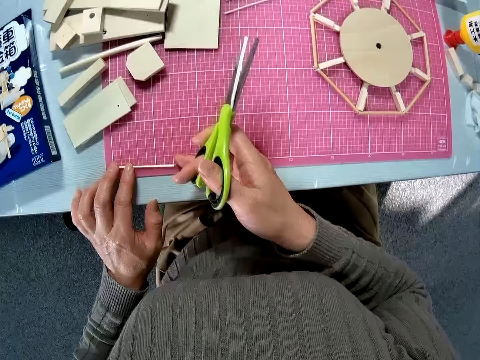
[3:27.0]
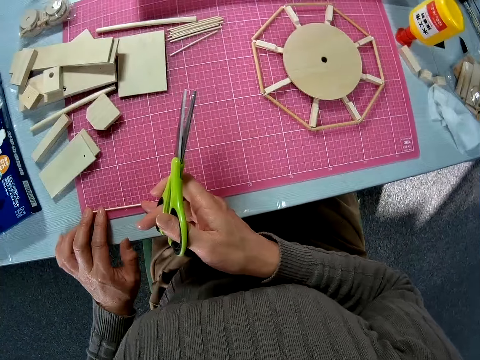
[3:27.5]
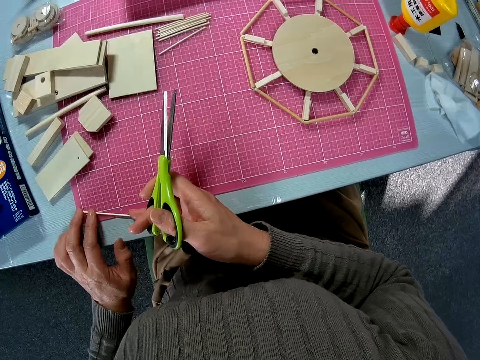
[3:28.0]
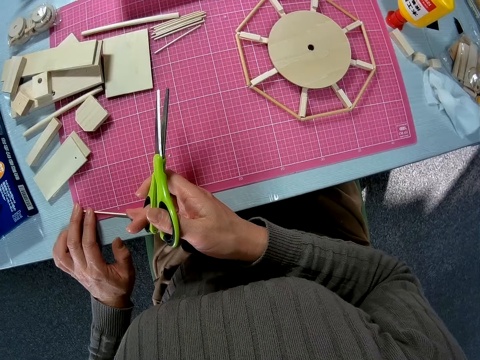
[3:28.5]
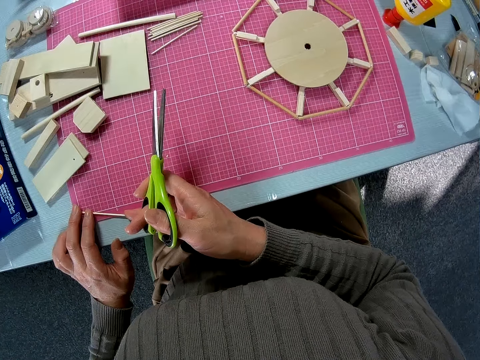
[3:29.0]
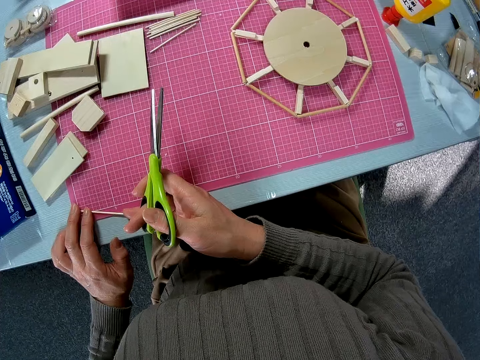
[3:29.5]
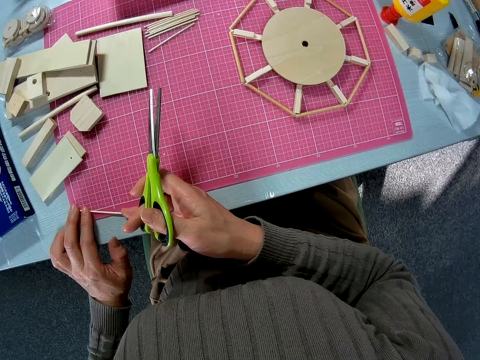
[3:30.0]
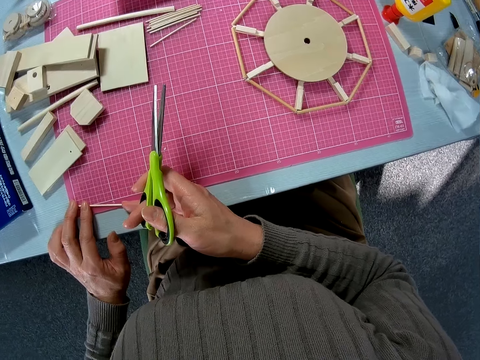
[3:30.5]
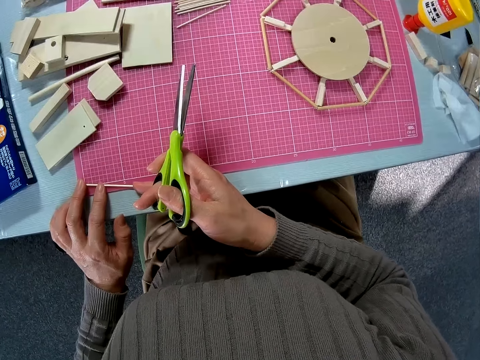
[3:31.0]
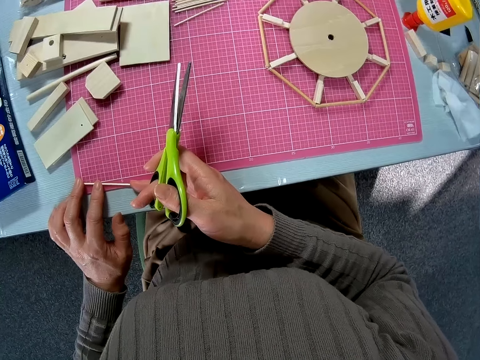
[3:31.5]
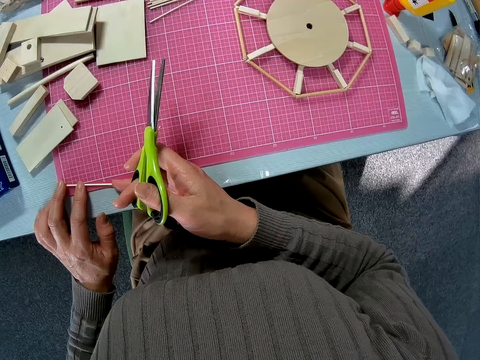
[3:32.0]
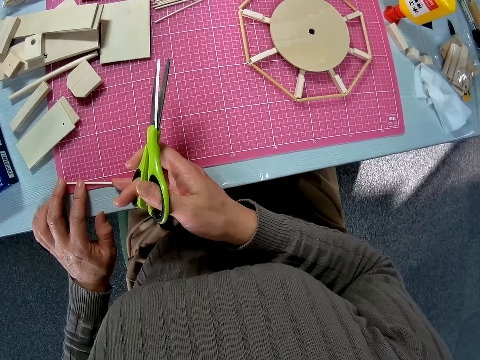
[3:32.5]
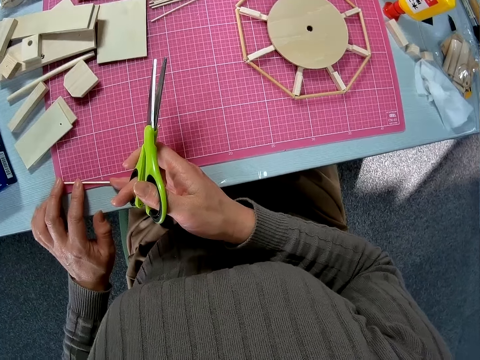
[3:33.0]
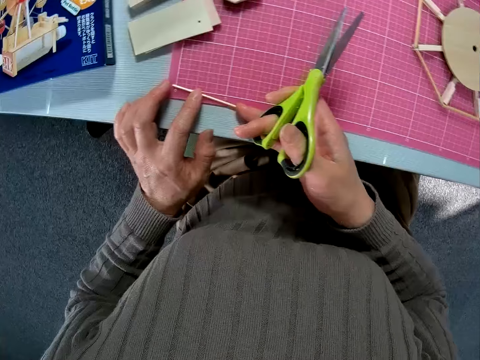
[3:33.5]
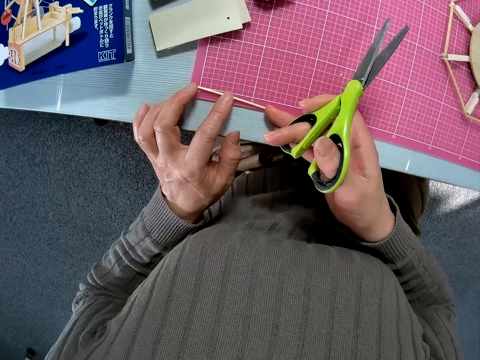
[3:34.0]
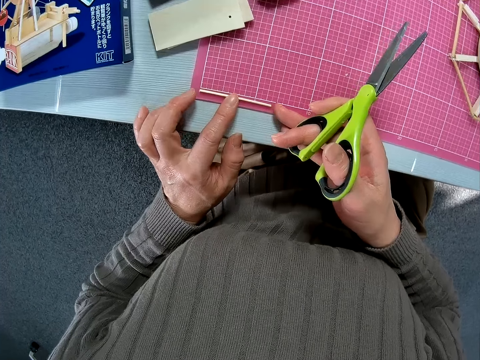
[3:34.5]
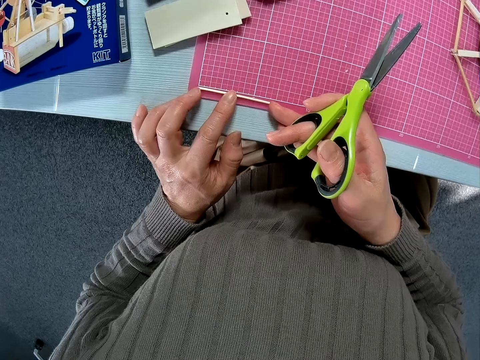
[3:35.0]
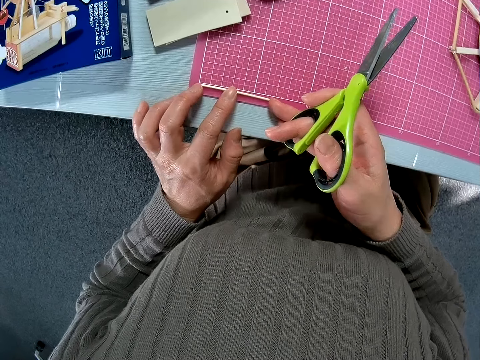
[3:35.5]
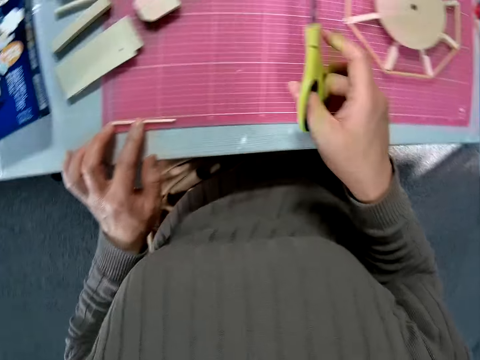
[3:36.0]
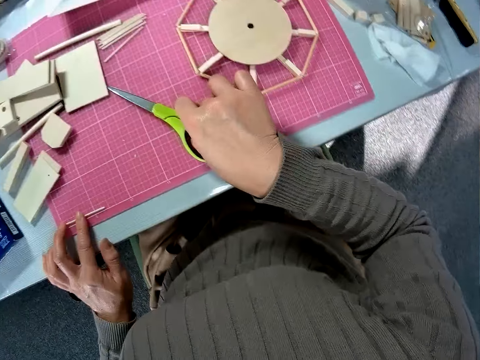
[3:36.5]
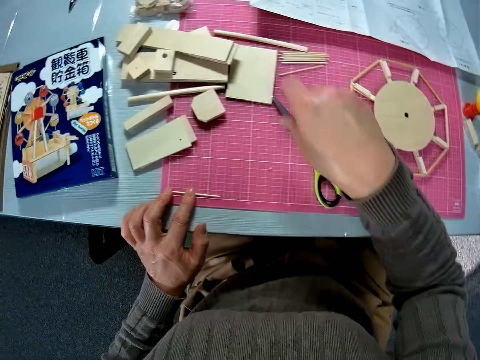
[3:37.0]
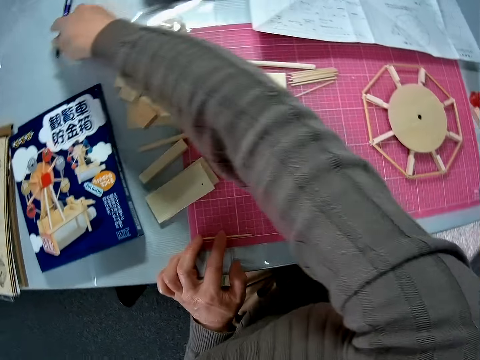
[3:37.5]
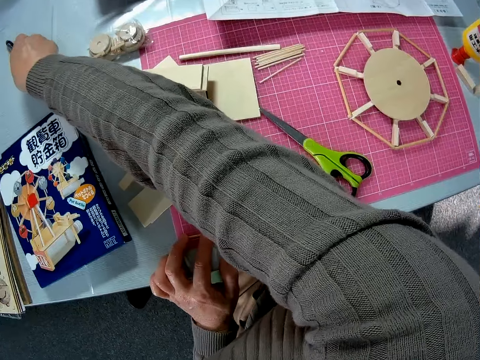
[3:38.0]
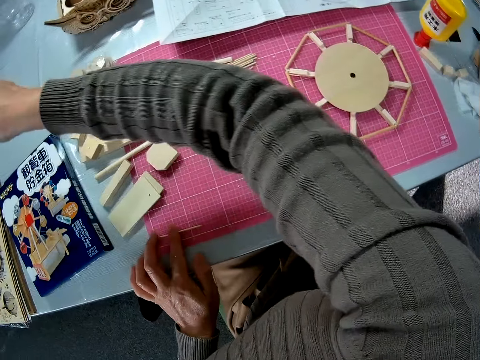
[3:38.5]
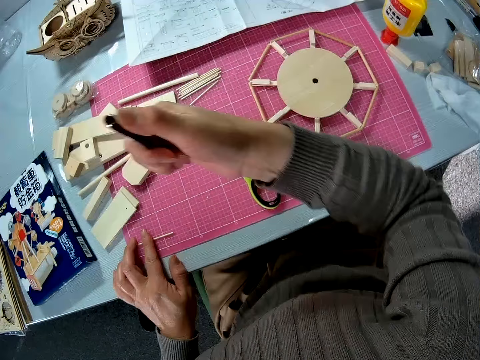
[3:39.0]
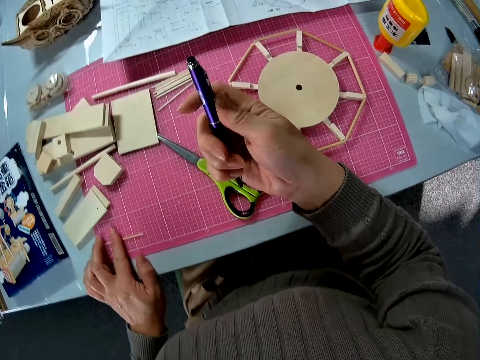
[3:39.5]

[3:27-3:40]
The camera wearer touches the wooden piece on the table. She drops the scissors on the board. She takes a pen on the table with her right hand.

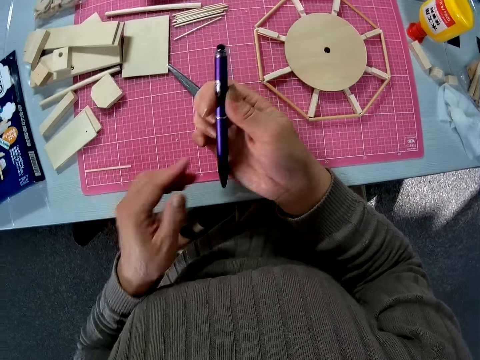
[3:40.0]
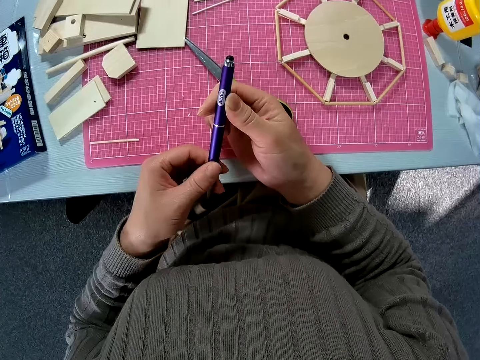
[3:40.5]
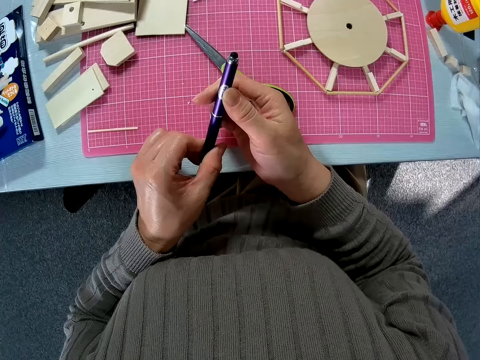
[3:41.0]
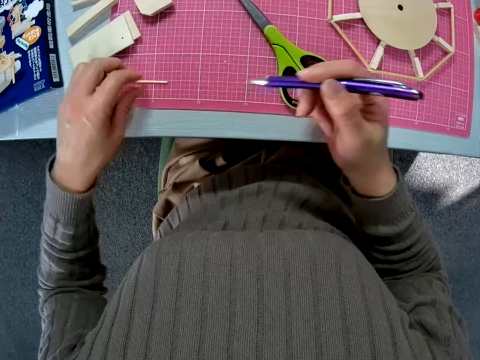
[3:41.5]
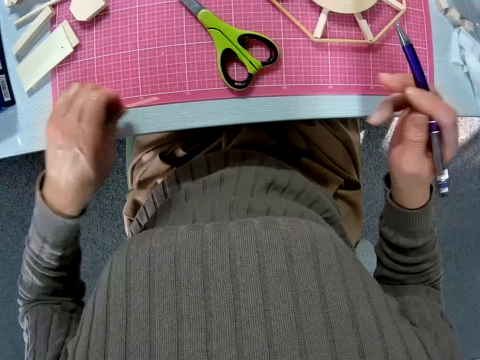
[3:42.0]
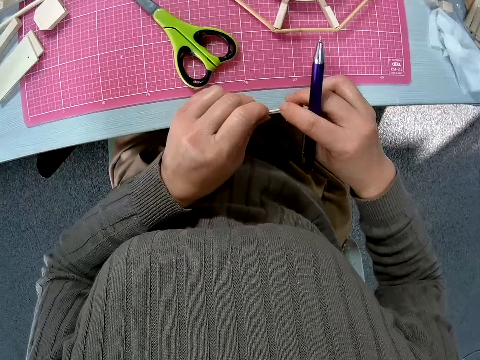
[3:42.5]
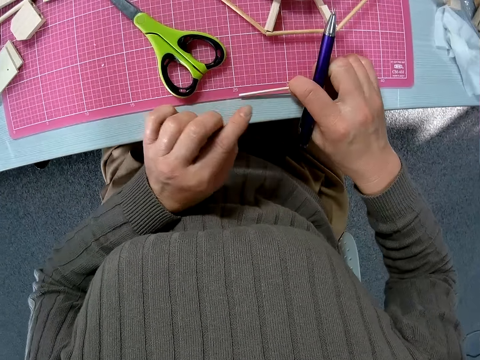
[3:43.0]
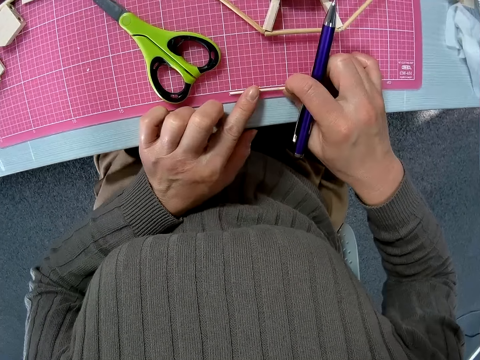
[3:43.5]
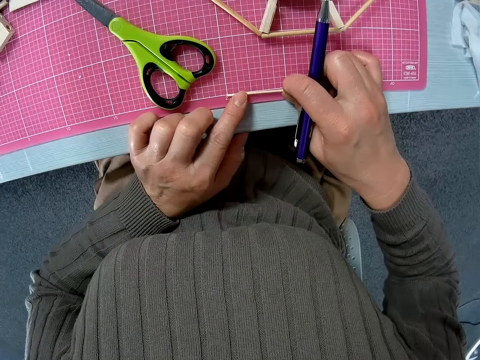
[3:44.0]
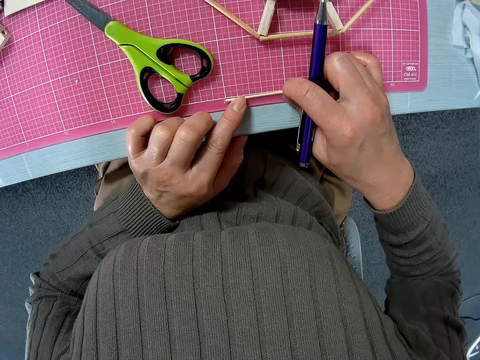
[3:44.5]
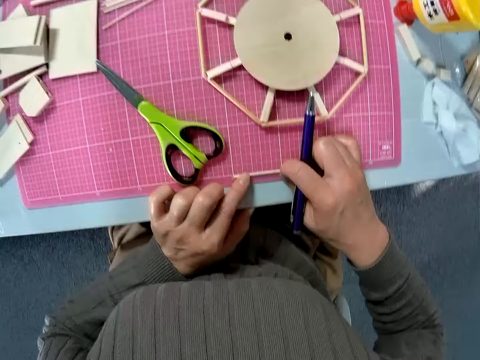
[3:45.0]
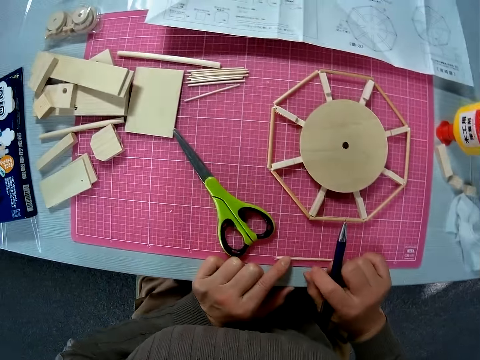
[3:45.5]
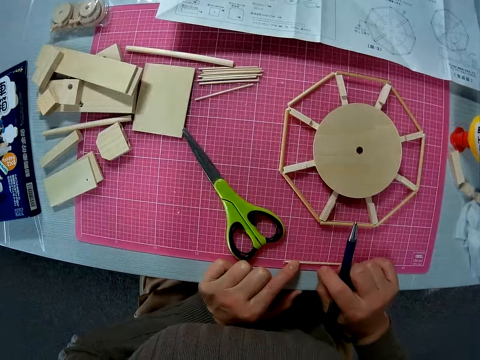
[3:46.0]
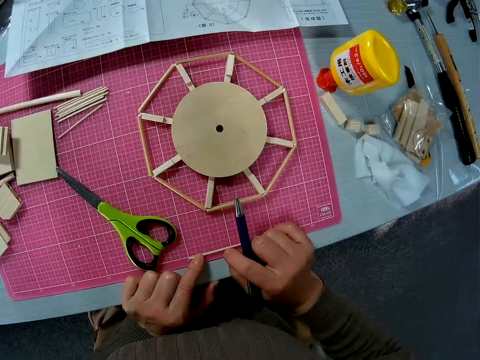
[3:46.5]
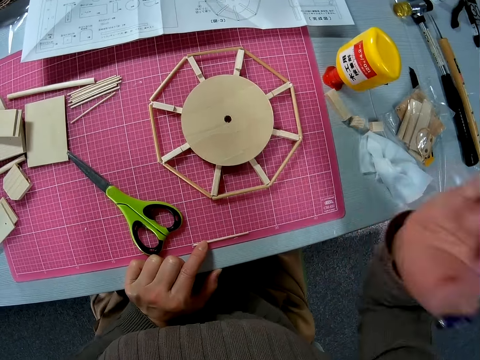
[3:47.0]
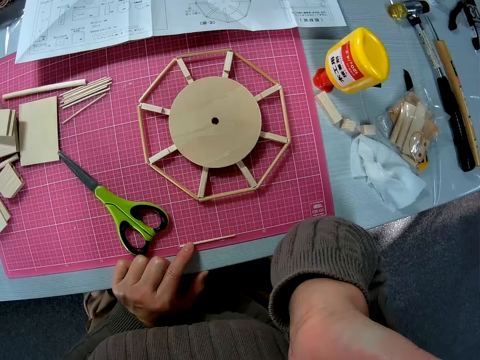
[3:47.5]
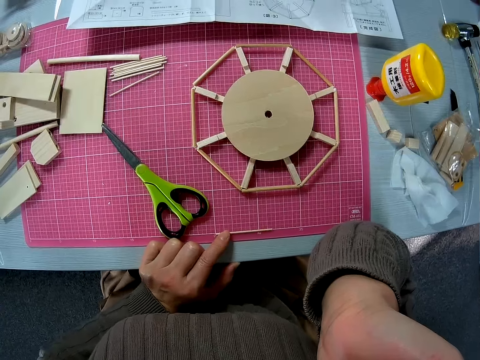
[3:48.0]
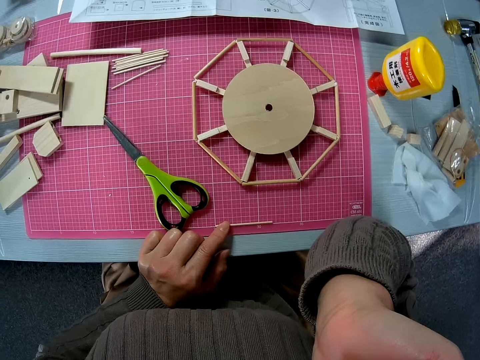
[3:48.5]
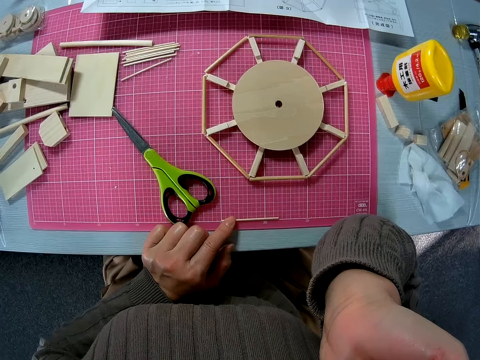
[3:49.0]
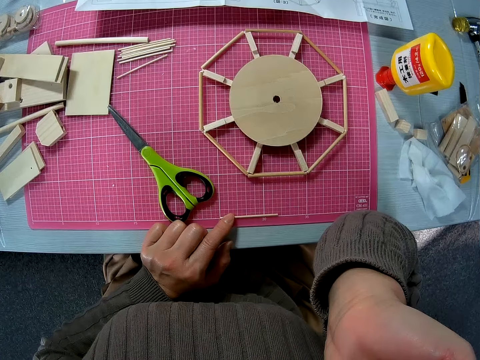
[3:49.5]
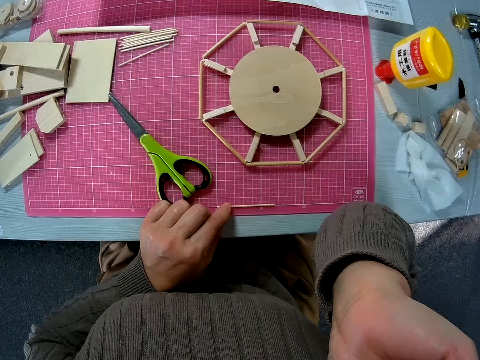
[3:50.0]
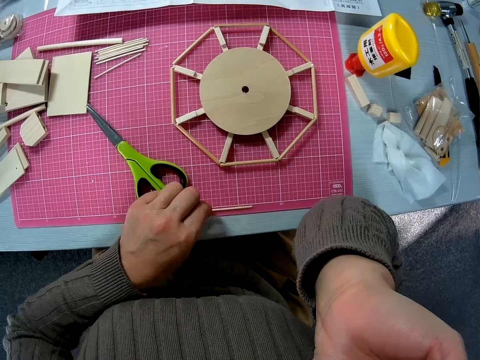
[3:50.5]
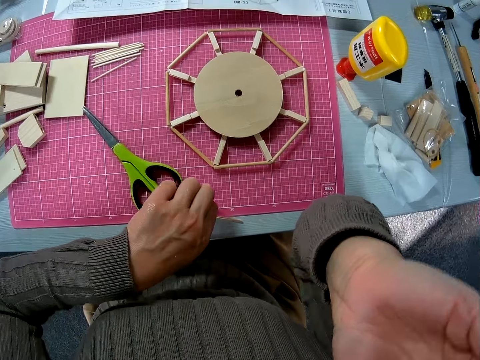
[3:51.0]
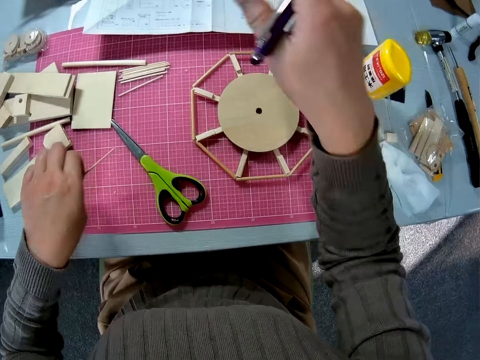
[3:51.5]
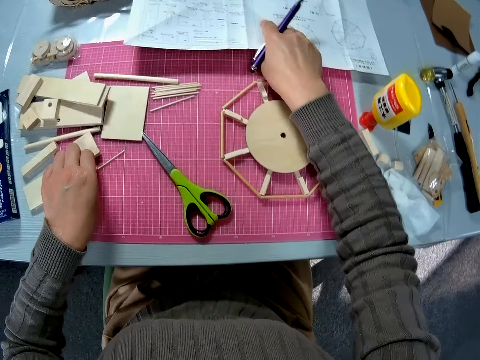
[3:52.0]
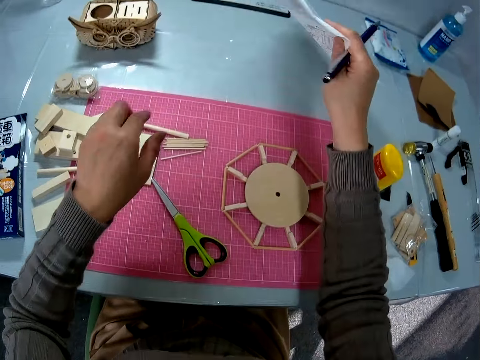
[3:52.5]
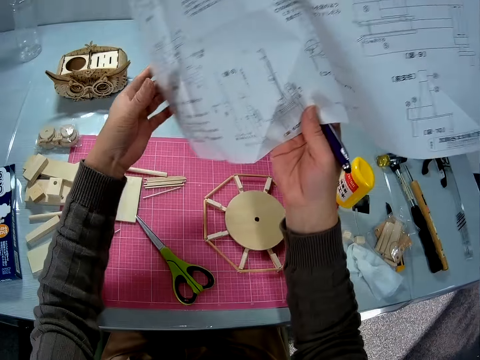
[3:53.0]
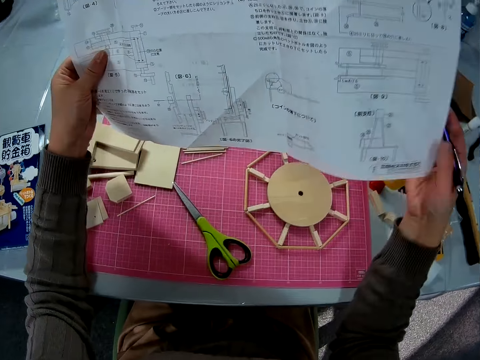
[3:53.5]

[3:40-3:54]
The camera wearer holds the pen in hand. They rotate the pen. They take the wood piece on the table. They move the wood piece to a new position on the board. They press the wood on the table. They hold their chin. They move the wood piece to a new position on the board again. They take the wood from the position. They place the piece aside. They take a paper manual on the table. They hold the paper in hand.
